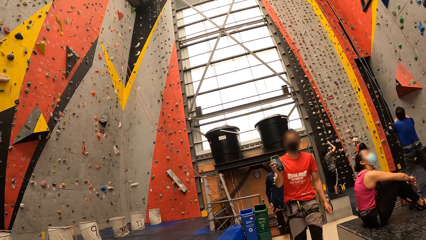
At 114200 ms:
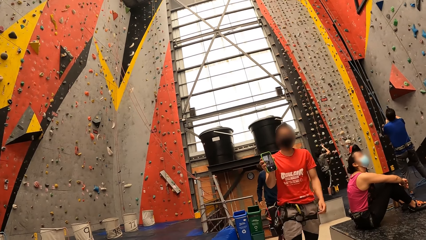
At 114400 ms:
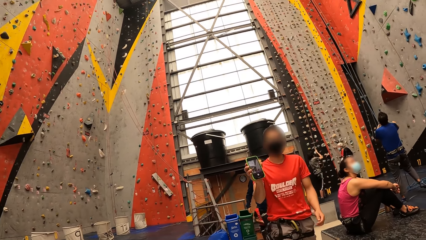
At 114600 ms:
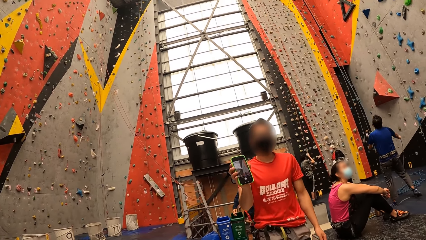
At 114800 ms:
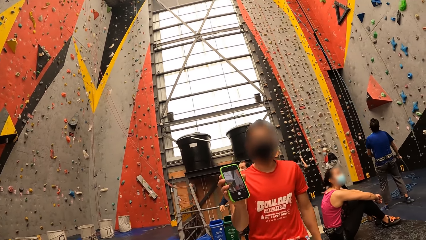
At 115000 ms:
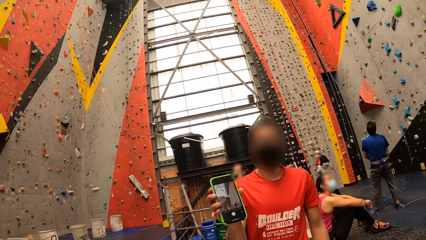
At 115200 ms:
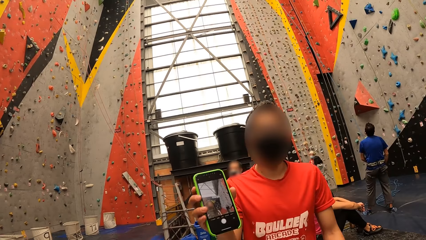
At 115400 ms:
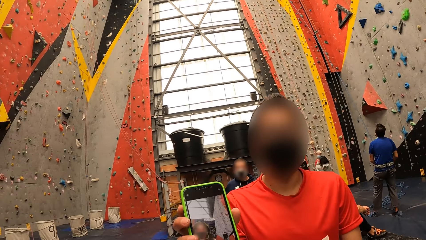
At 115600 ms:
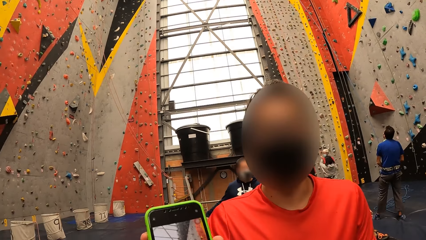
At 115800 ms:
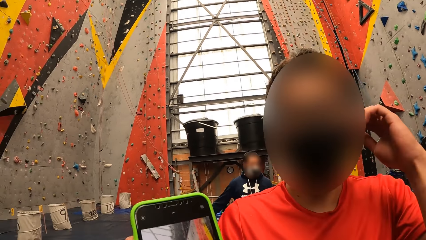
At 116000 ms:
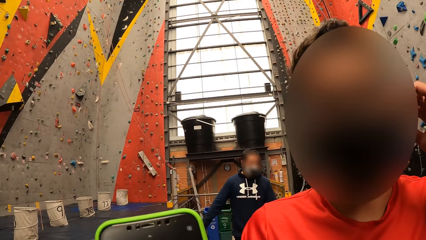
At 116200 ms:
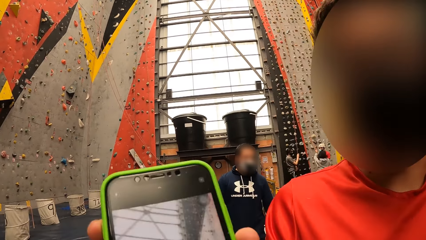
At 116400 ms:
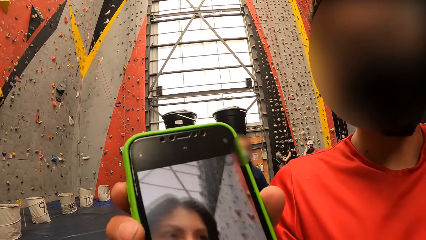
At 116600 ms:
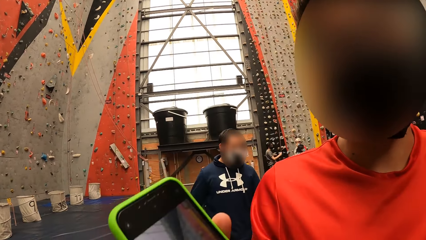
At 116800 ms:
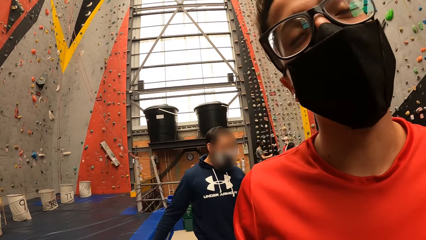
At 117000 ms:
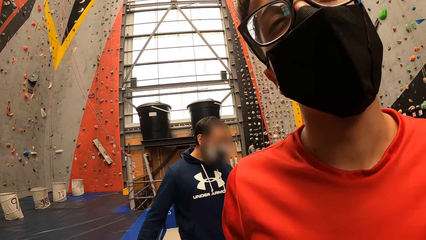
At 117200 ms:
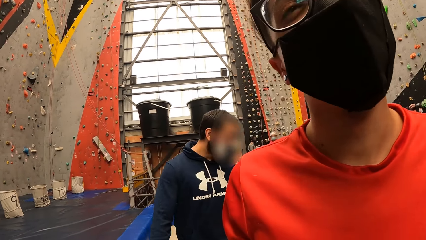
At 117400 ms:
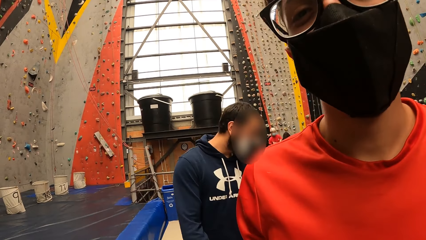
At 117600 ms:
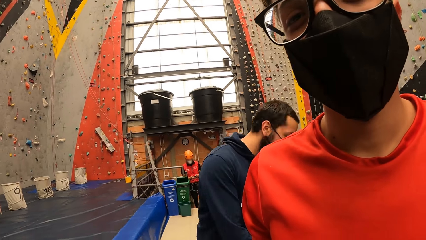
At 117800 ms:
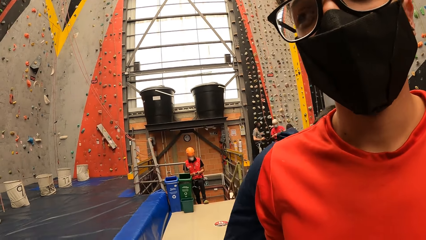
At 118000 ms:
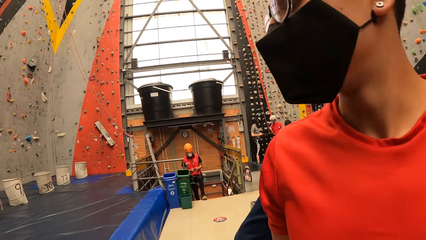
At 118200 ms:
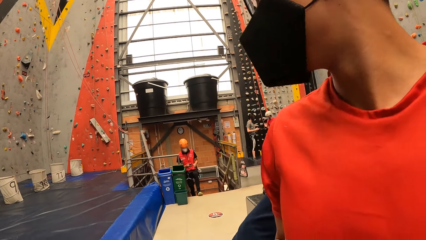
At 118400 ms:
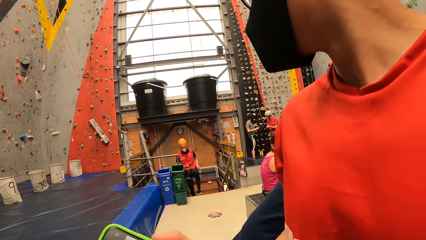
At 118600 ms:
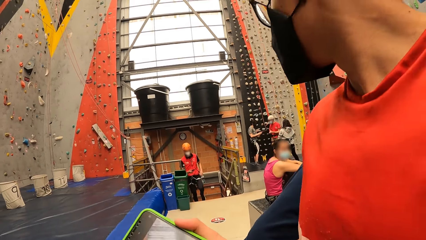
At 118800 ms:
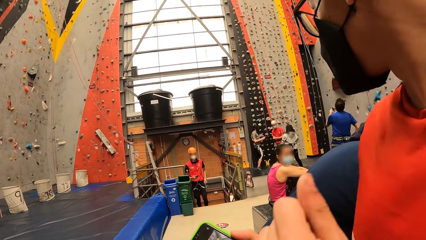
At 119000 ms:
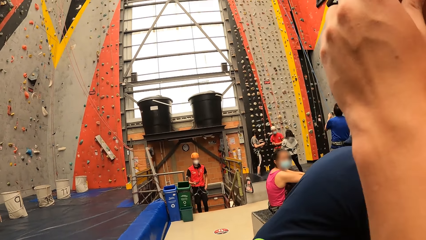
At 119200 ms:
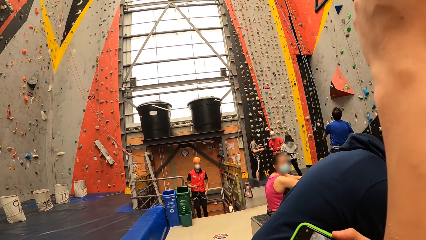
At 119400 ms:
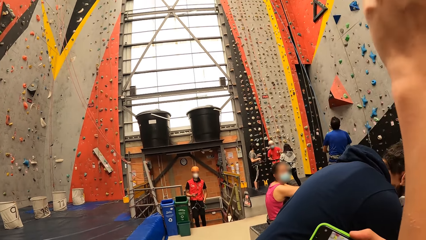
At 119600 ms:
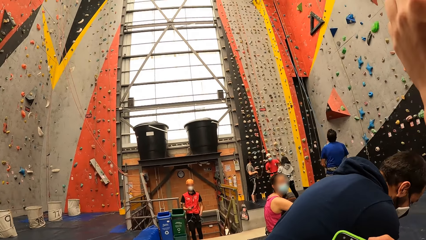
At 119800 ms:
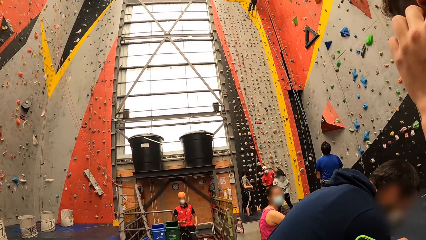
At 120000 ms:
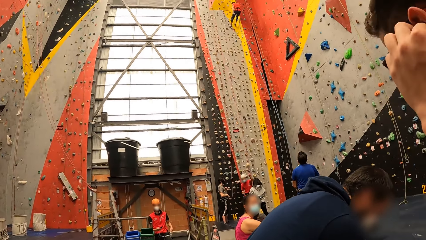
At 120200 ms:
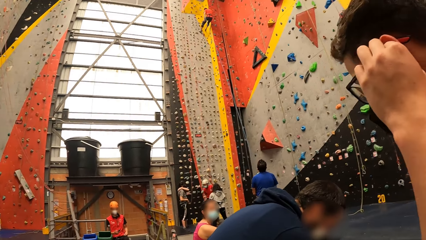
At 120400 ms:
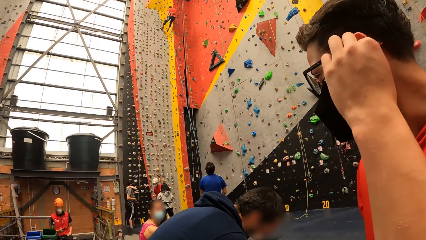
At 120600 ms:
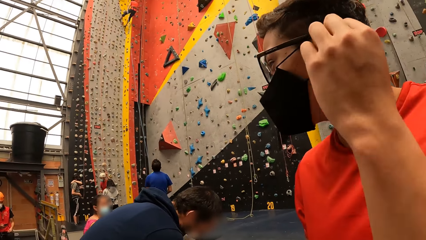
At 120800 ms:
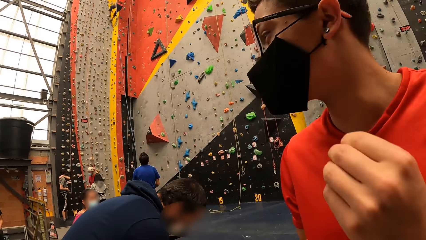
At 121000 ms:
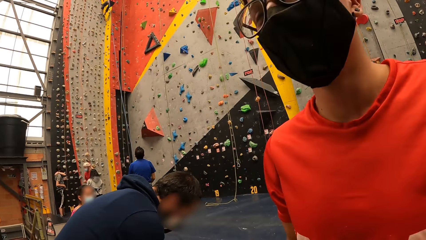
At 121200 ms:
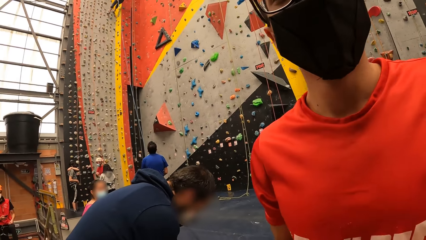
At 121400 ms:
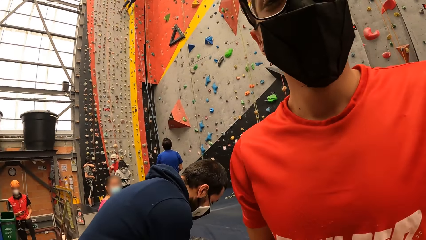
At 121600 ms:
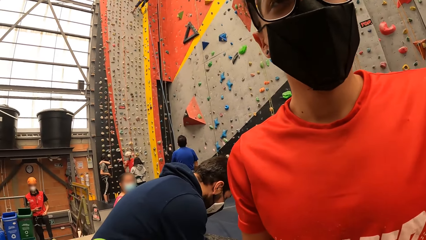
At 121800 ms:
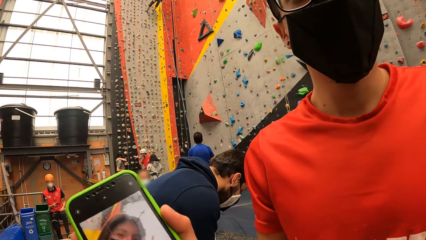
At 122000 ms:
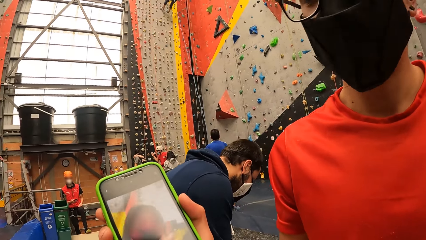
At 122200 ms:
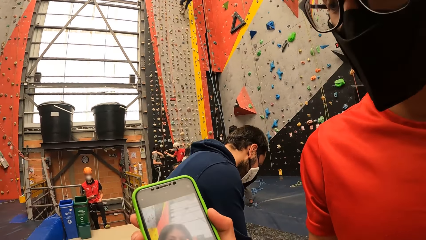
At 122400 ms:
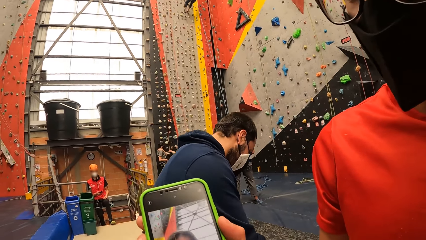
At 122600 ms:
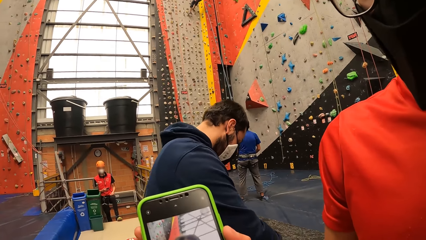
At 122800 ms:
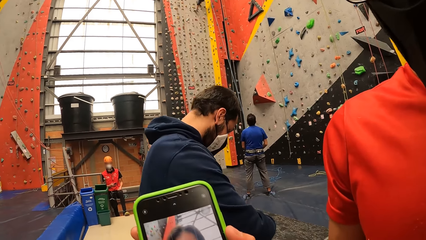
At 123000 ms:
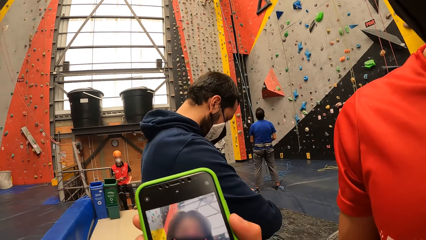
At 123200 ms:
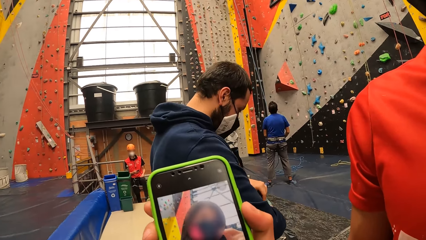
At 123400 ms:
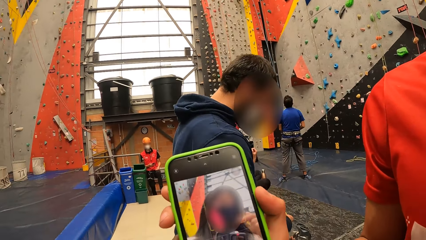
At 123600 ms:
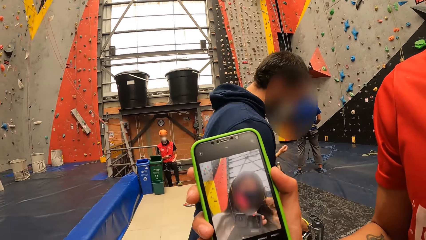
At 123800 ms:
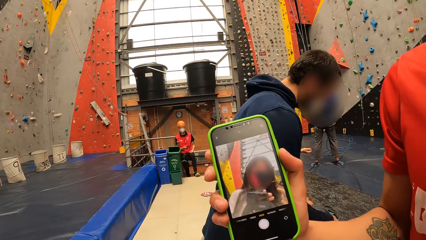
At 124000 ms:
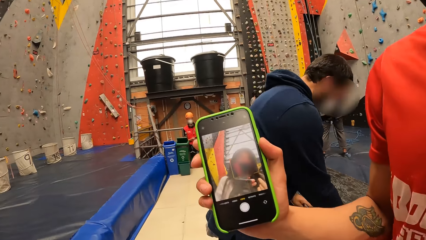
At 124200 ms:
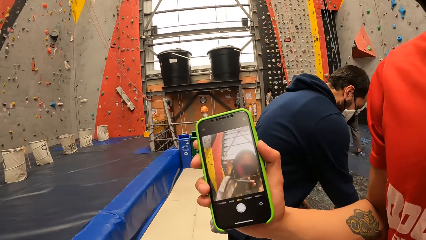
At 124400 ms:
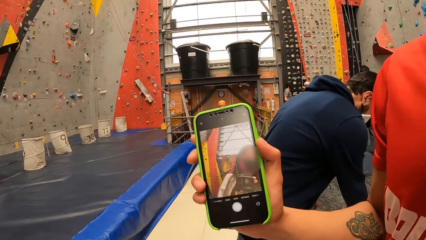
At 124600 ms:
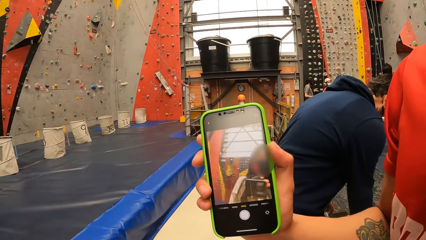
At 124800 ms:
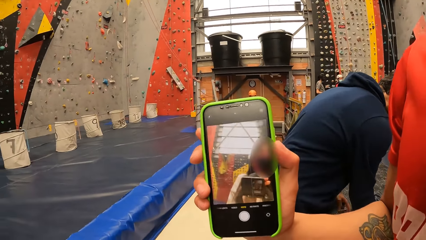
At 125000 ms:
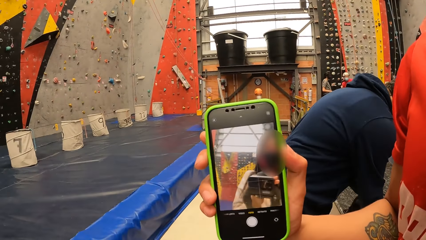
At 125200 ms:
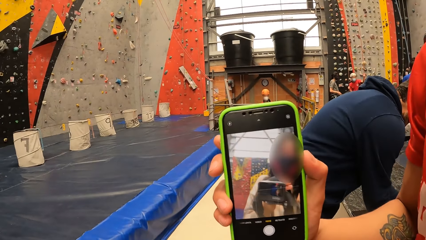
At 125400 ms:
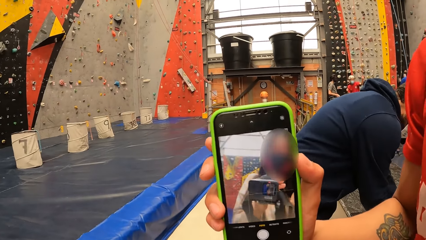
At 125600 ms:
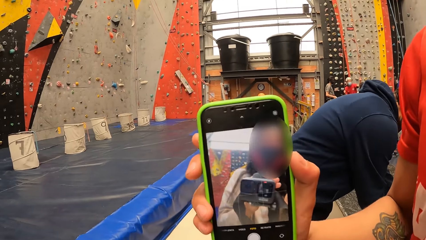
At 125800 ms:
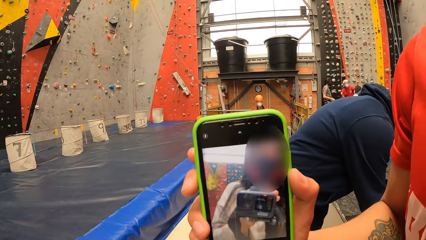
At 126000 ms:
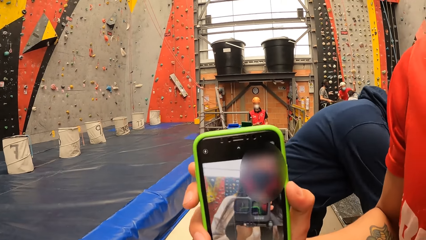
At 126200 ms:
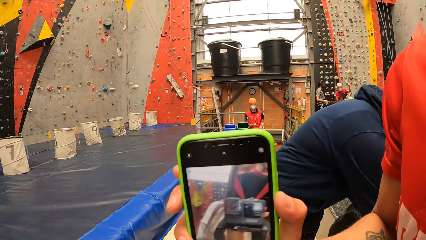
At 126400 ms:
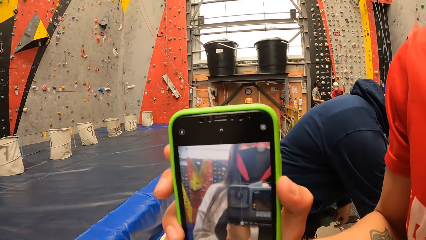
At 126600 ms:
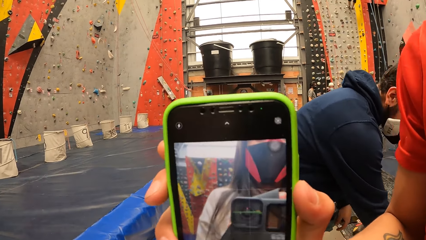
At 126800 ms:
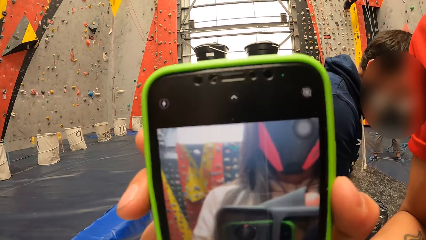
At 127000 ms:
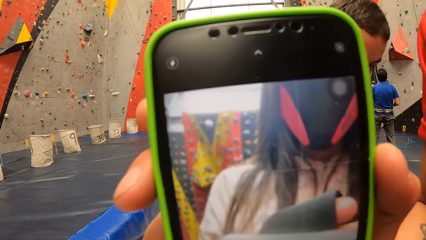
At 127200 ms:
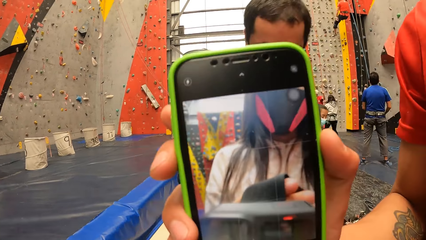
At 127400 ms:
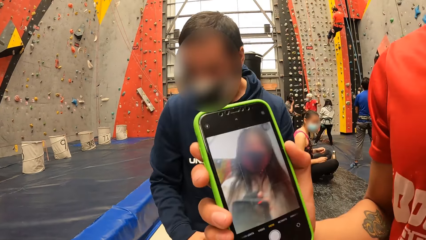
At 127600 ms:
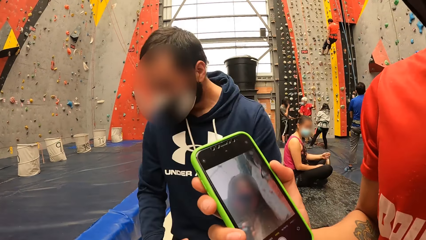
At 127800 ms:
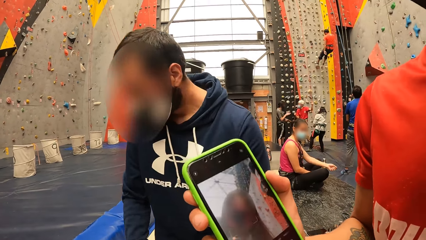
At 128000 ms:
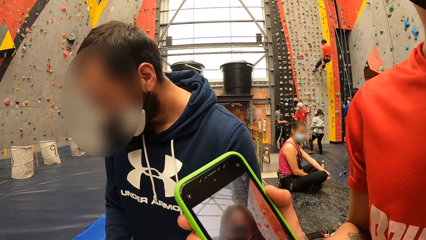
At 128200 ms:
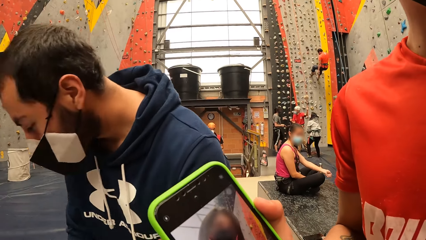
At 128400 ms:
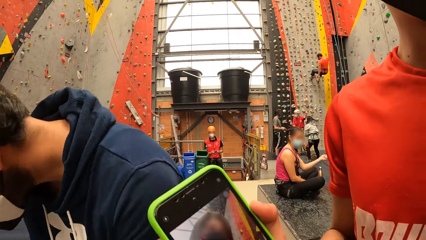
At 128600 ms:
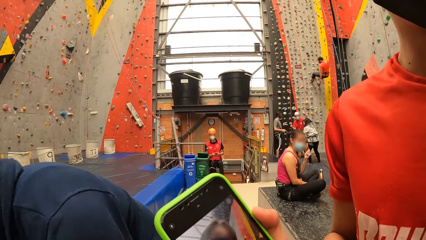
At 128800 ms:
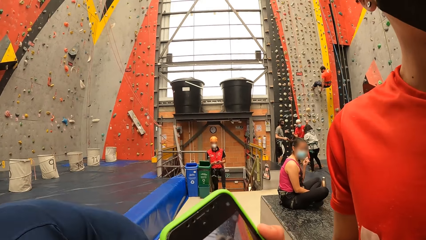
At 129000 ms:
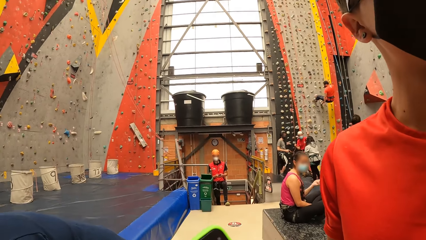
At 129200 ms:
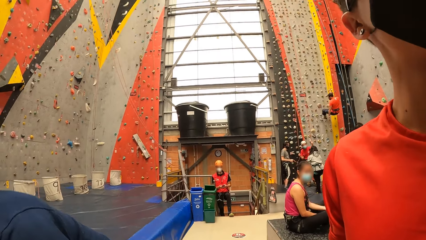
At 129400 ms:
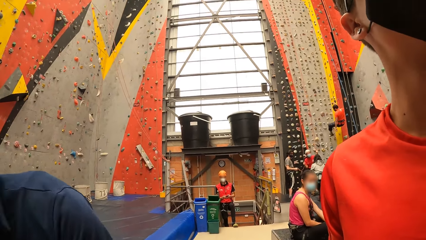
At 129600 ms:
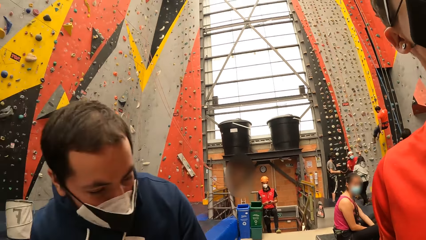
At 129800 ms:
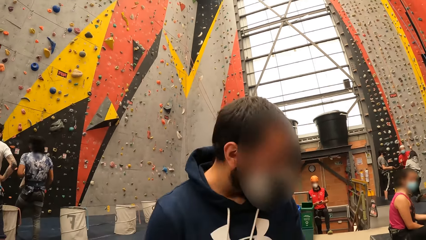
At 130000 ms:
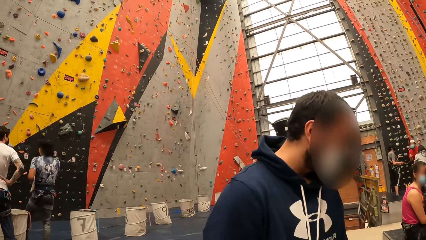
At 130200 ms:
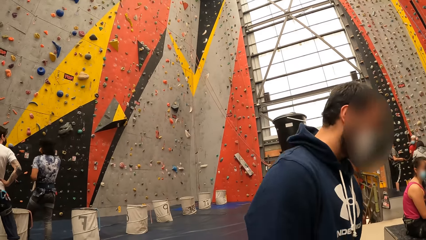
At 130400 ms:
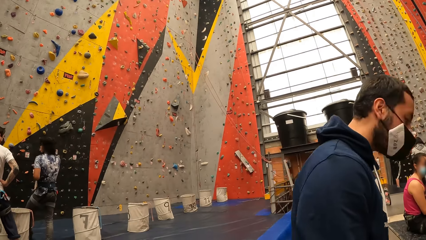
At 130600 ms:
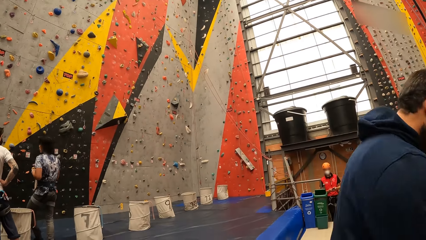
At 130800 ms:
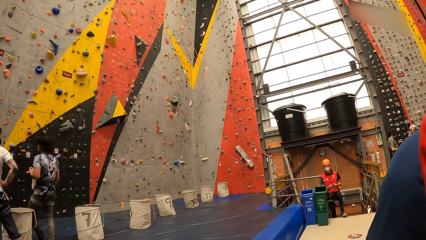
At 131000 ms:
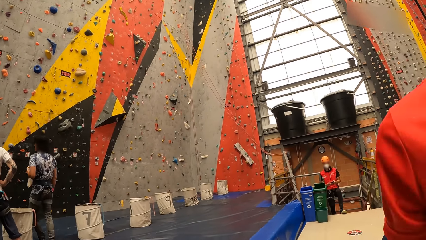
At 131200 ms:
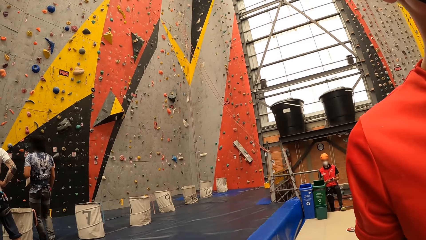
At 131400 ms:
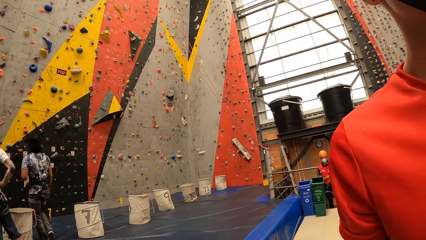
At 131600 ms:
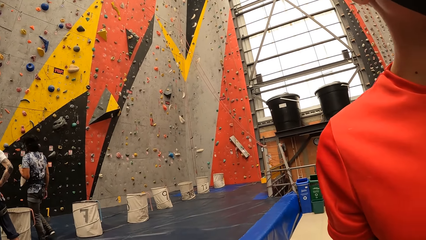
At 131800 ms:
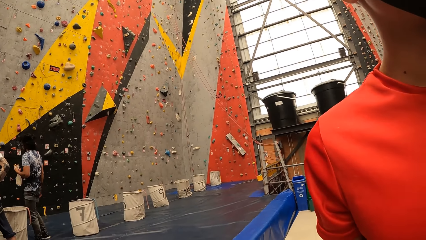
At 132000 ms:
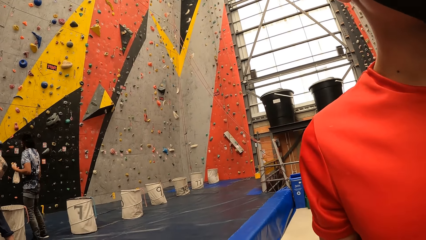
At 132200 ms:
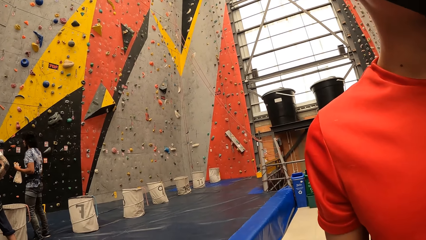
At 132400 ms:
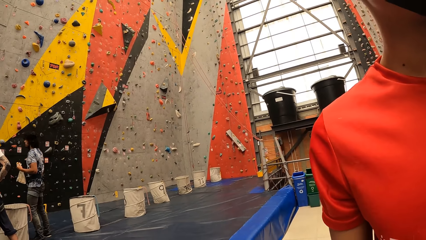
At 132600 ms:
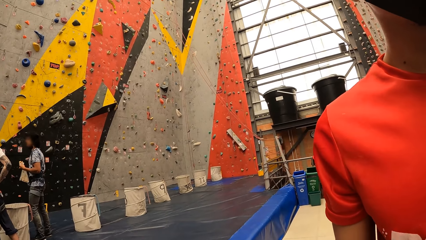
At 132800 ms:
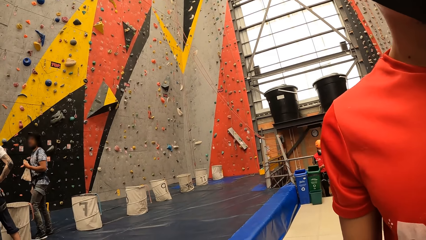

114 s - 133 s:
A man walks towards the camera wearer. The man shows the camera wearer a phone. The man converses with the camera wearer.
